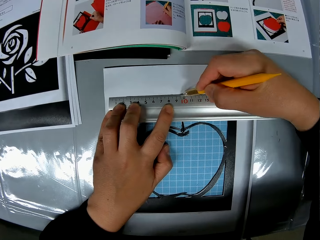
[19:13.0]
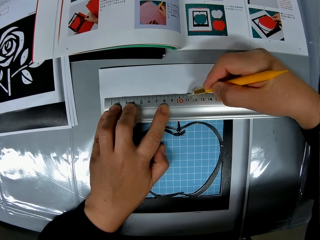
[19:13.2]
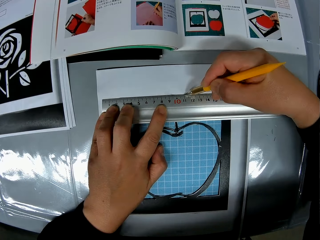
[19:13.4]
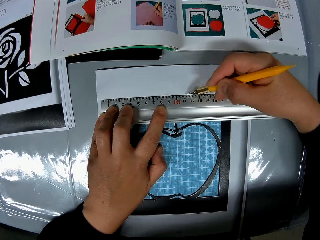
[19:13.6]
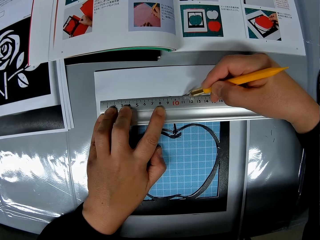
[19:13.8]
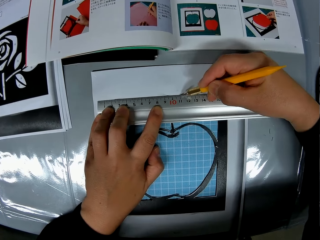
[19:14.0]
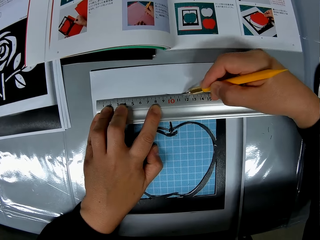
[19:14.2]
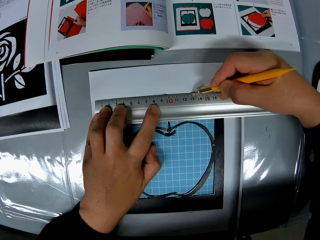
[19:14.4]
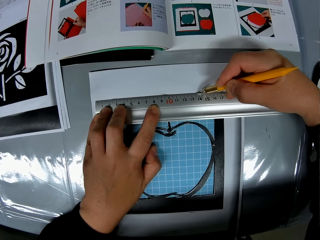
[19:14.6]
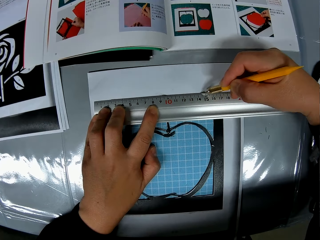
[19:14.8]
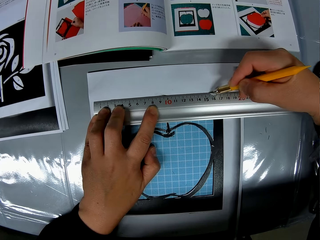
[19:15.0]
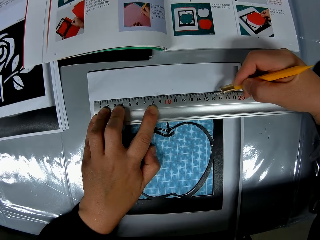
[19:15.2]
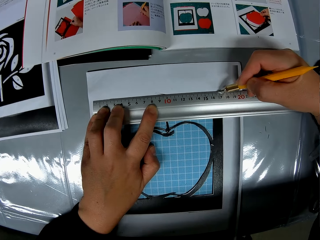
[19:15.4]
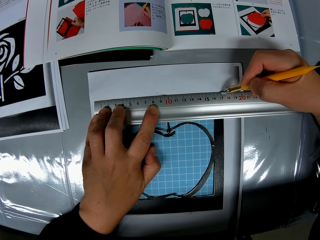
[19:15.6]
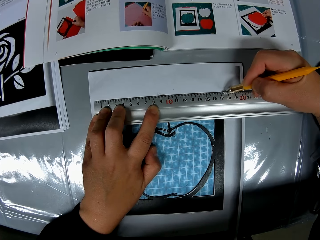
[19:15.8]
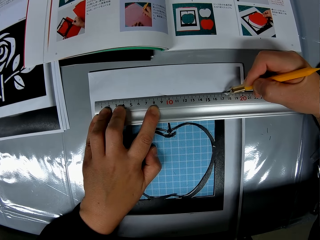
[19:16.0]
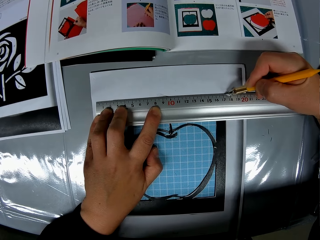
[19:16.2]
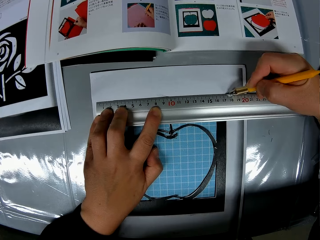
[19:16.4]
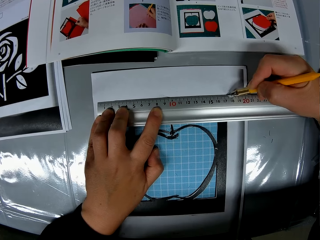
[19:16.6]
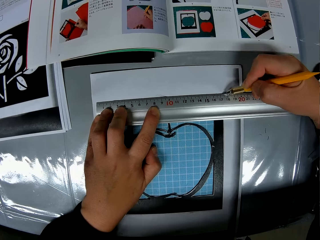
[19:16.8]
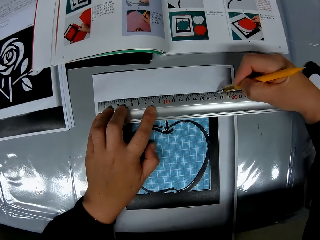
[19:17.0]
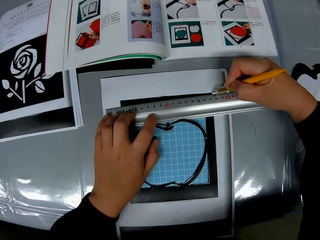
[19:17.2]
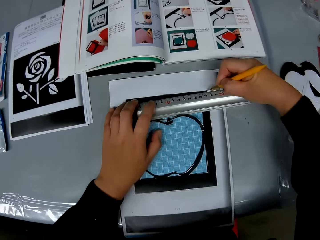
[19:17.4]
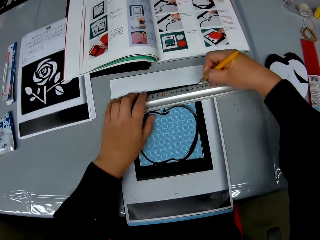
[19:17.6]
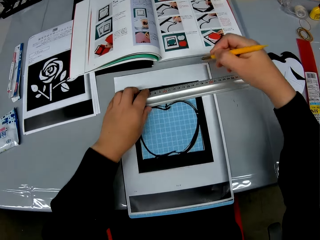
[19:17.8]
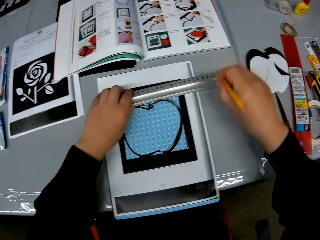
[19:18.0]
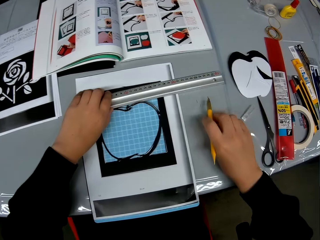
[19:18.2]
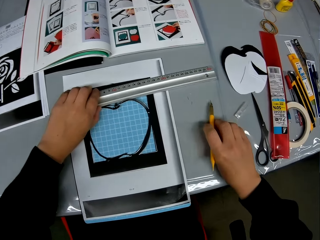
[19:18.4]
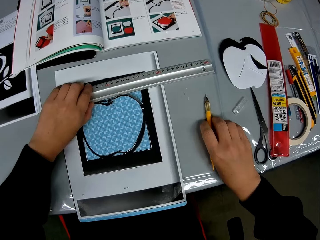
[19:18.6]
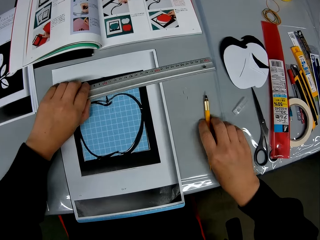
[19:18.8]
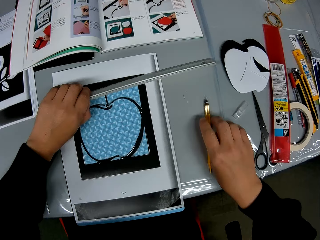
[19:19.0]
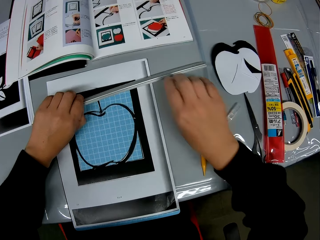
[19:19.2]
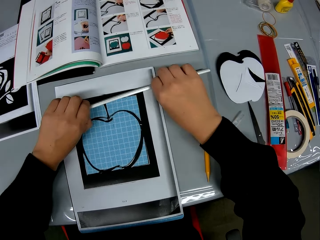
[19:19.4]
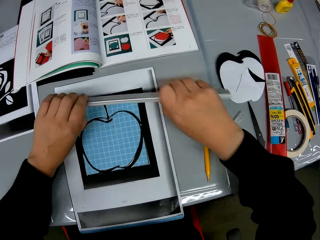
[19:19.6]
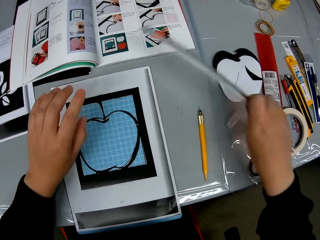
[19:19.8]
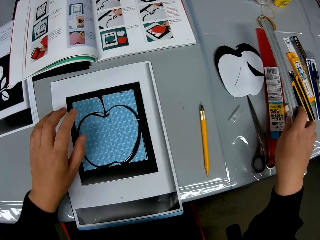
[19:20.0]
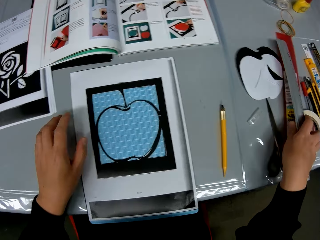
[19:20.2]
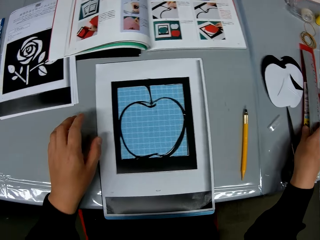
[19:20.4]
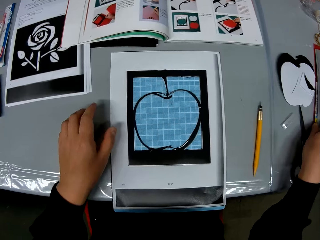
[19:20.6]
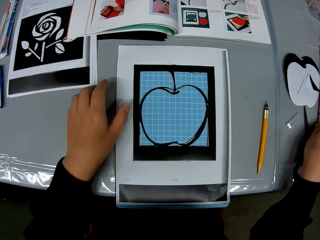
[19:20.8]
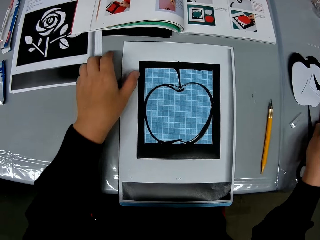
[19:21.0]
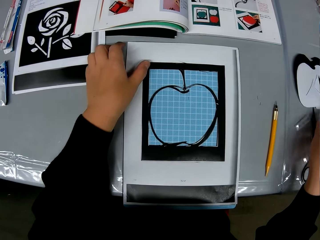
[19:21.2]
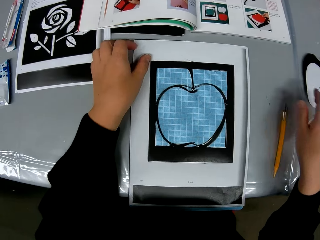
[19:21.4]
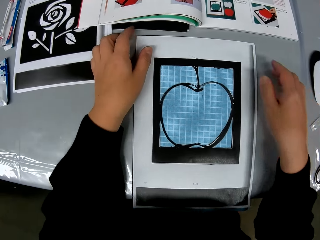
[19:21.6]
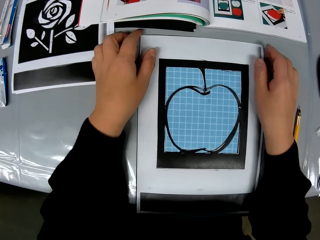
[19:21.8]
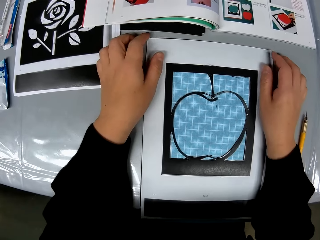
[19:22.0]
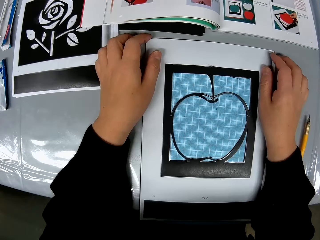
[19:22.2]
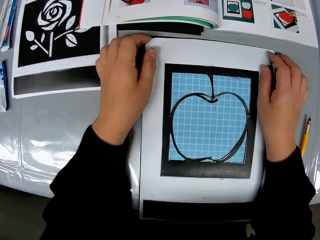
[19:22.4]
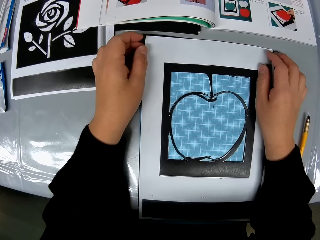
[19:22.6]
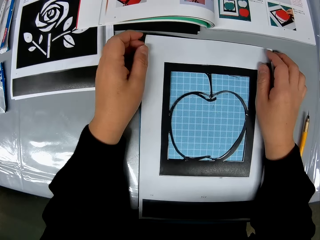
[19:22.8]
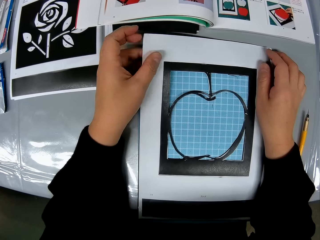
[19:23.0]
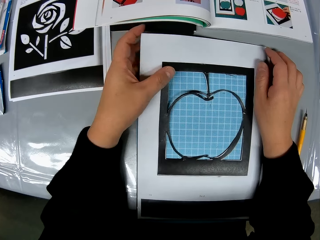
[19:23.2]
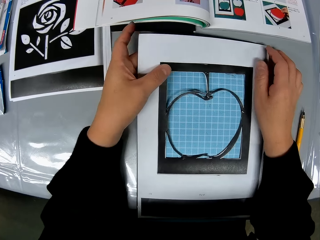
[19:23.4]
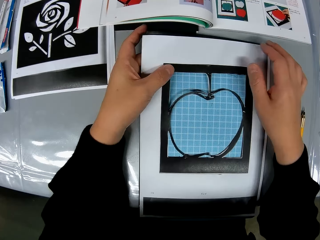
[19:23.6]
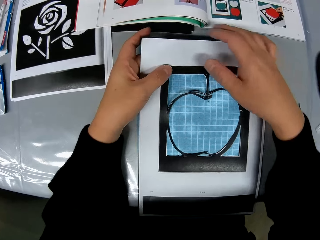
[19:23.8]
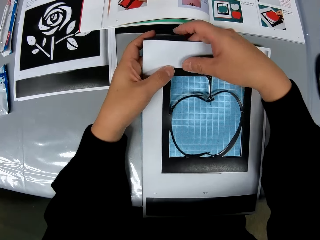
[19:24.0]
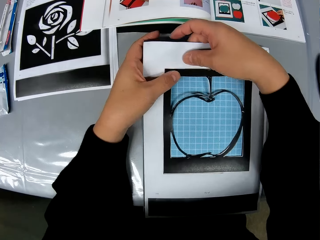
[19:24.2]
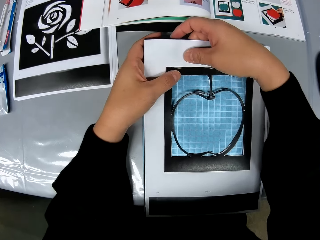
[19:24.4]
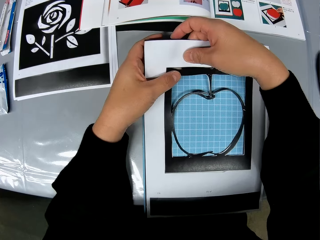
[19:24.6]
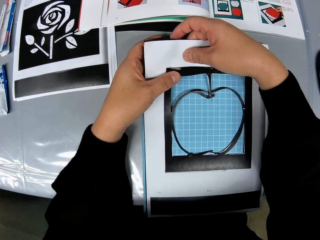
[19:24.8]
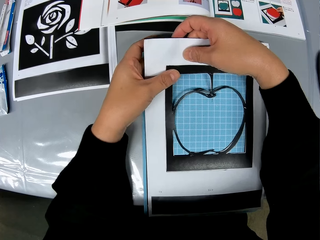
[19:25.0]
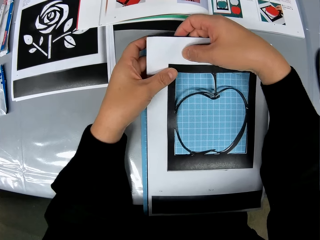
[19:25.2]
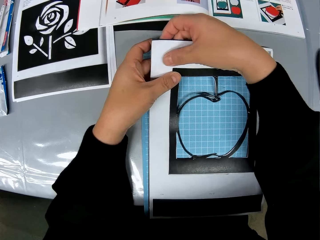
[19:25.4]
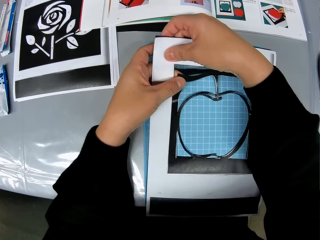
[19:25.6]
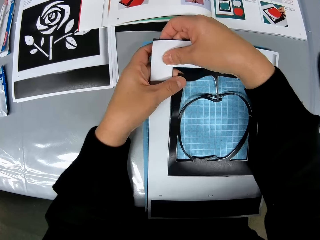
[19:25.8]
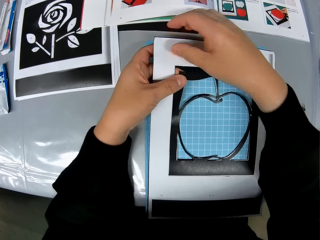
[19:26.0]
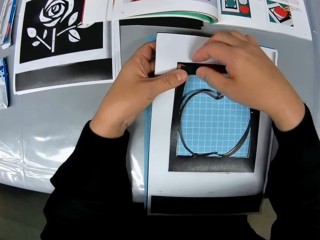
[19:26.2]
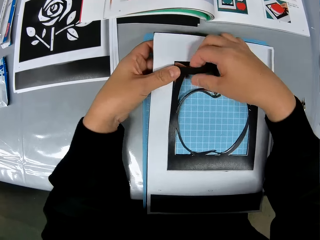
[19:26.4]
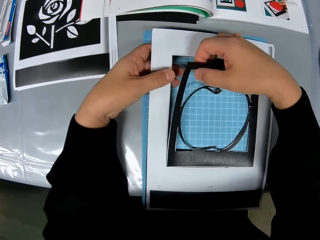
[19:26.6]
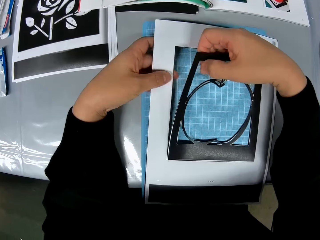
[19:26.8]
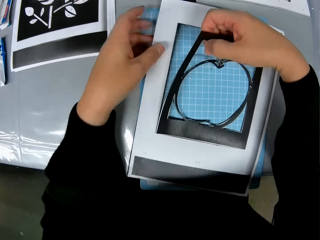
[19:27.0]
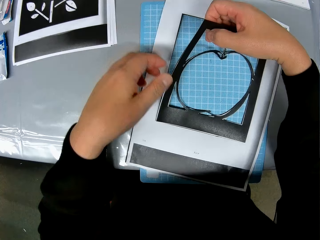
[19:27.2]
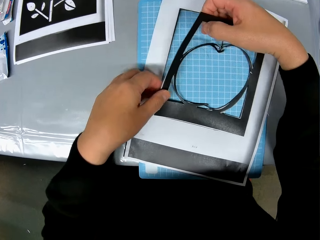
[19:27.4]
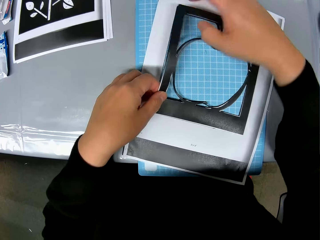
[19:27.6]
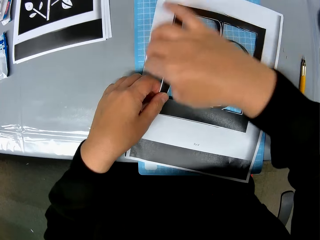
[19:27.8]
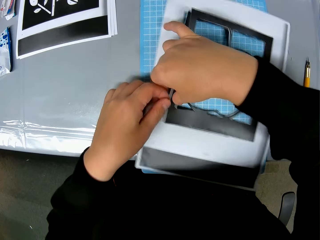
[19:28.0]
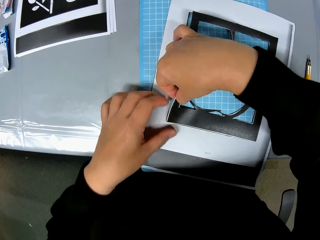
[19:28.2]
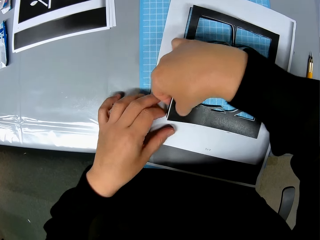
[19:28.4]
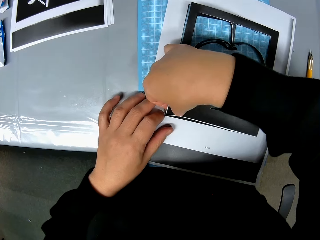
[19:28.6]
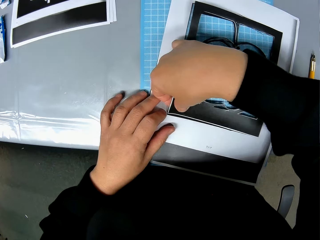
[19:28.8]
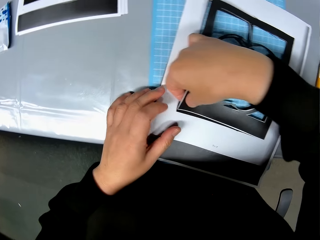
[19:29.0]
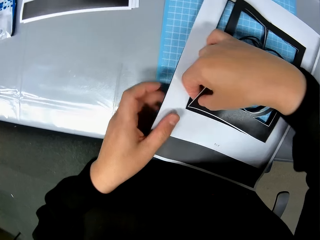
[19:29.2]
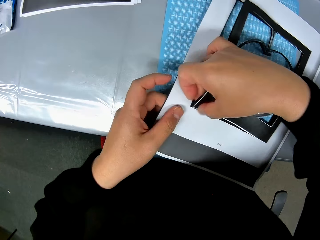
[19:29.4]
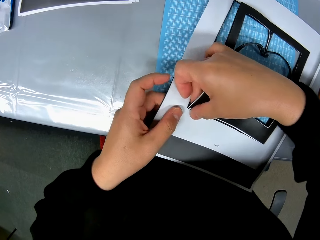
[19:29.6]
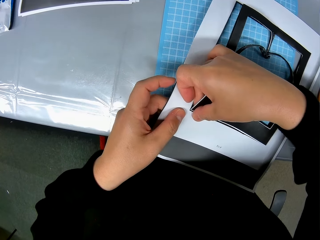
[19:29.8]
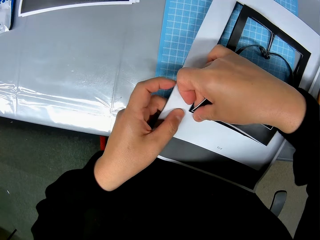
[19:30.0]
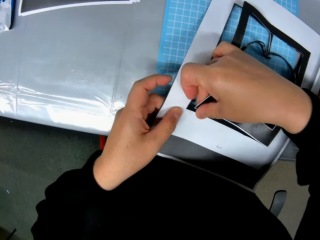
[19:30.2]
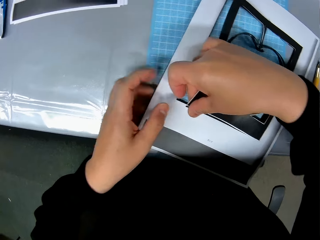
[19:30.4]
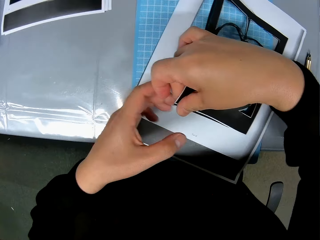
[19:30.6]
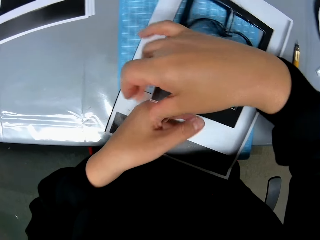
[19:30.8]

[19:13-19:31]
The camera wearer drops the cutting stencil back on the table. He removes the ruler from the craft sheet and drops the ruler on the table with his right hand. He lifts the craft sheet from the self healing cutting mat. He stares at the drawing. He removes the craft from the craft sheet.

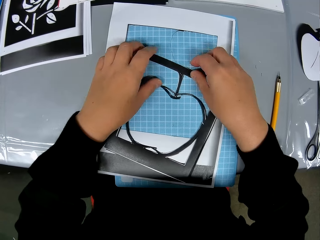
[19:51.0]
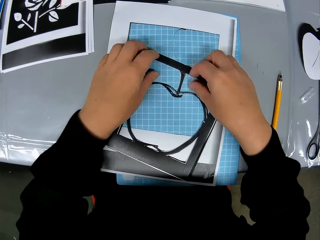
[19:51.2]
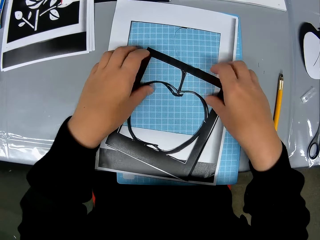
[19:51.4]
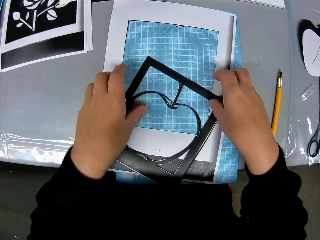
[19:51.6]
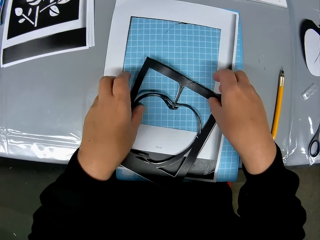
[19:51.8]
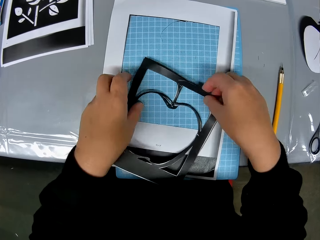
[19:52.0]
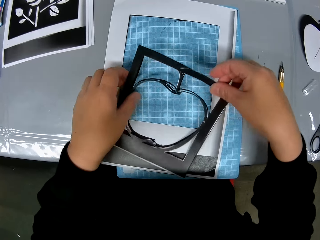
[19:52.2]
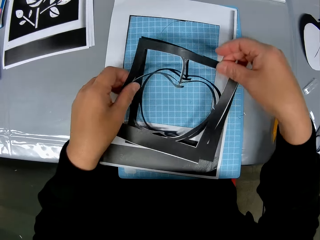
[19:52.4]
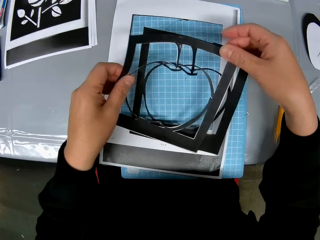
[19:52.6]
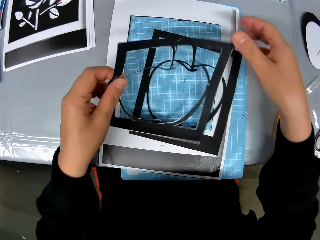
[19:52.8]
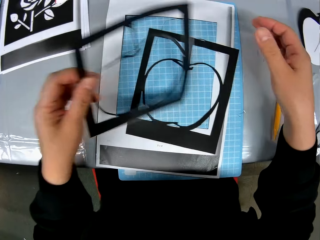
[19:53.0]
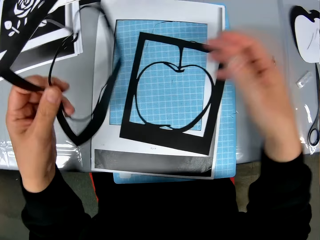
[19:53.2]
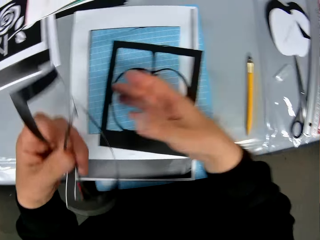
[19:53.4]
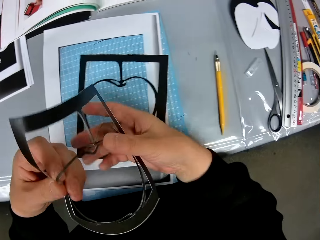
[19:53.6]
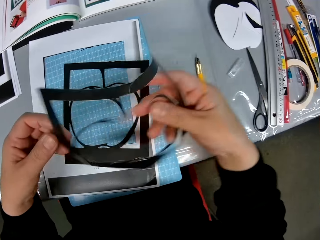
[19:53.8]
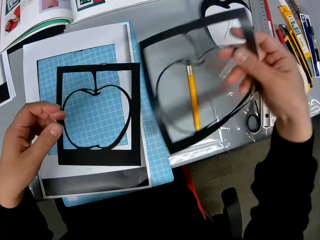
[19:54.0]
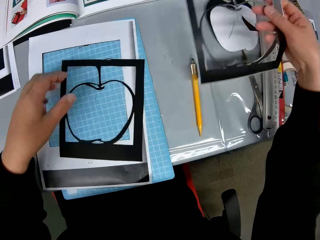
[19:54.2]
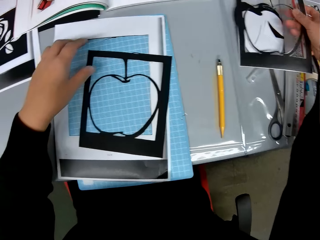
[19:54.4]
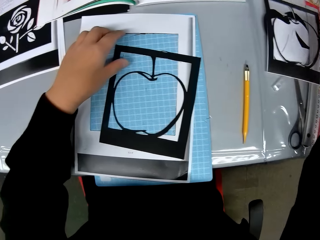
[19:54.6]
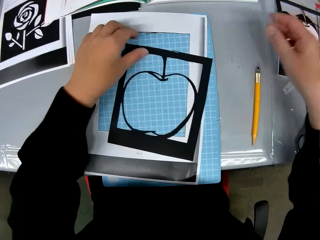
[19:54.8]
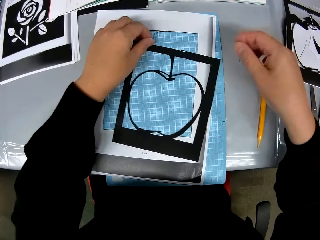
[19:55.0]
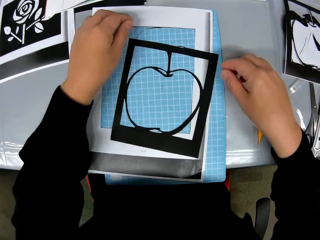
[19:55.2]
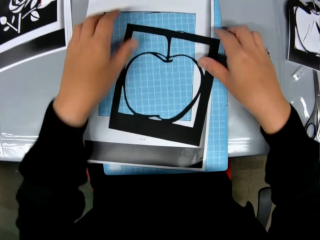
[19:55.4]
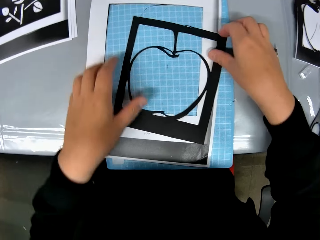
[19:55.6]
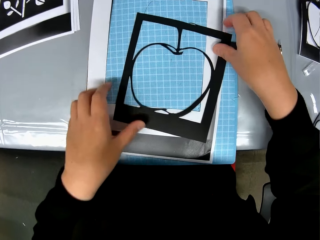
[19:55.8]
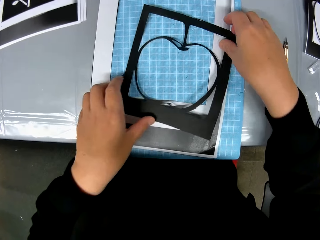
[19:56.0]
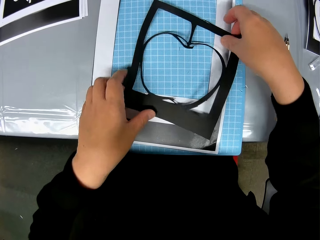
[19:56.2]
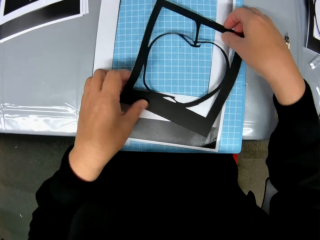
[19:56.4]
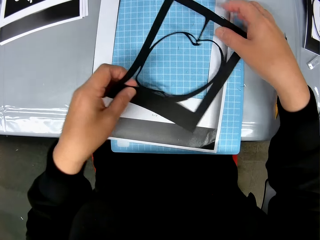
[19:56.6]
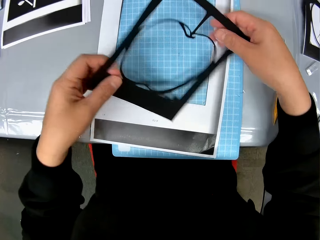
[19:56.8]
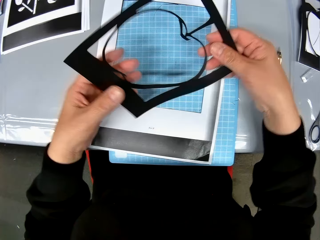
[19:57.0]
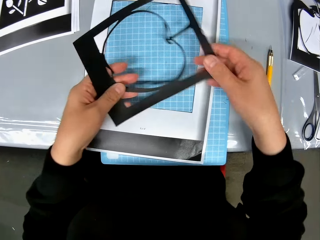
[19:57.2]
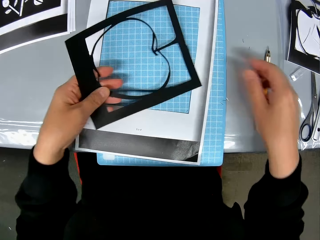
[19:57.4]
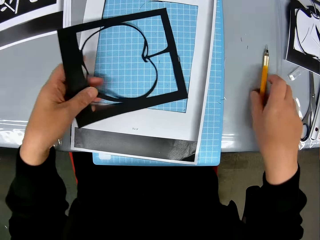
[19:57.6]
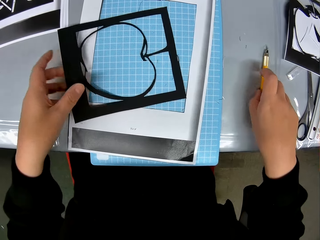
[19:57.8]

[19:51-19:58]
The camera wearer separates the drawings. He drops one of the crafts on the table. He turns a drawing on the table. He adjusts the craft sheet in his hand.
